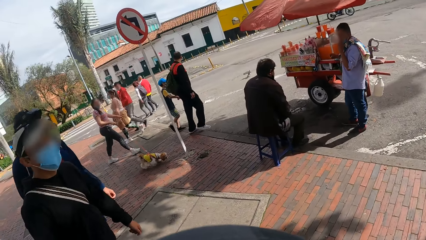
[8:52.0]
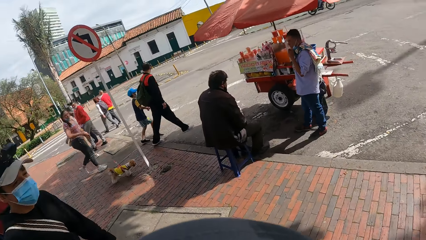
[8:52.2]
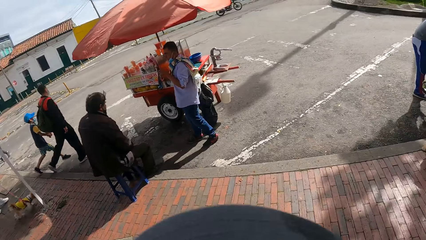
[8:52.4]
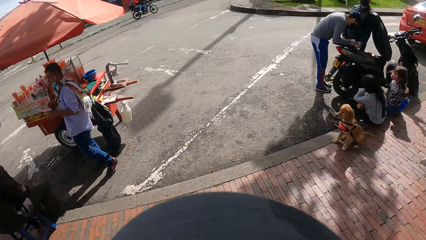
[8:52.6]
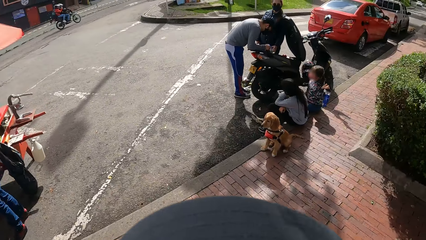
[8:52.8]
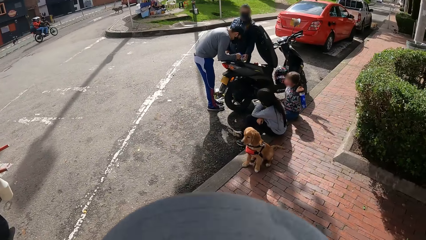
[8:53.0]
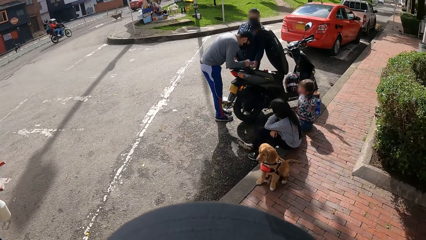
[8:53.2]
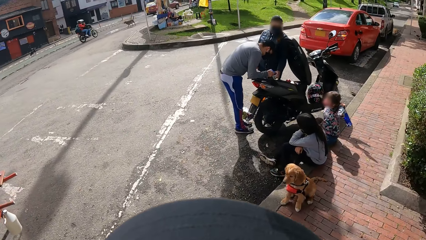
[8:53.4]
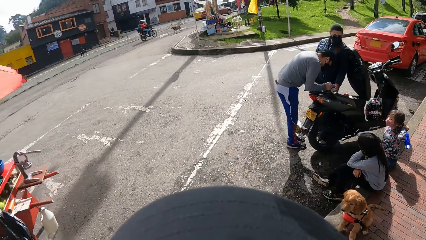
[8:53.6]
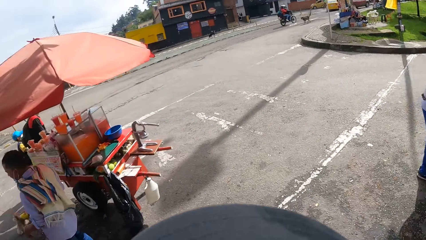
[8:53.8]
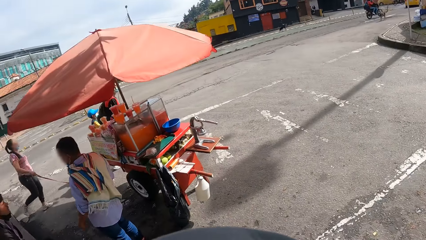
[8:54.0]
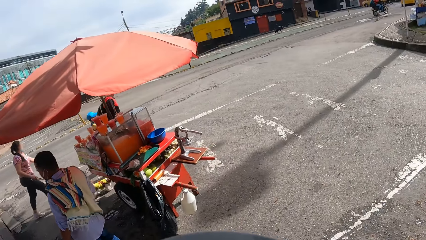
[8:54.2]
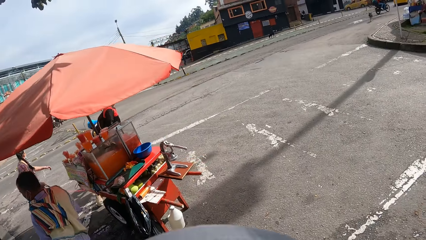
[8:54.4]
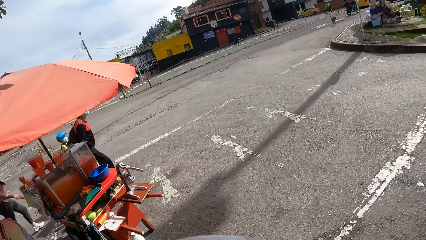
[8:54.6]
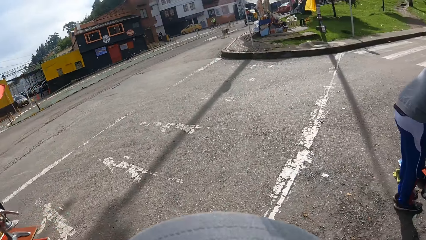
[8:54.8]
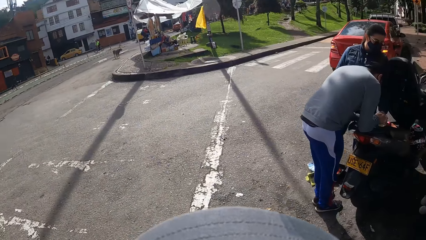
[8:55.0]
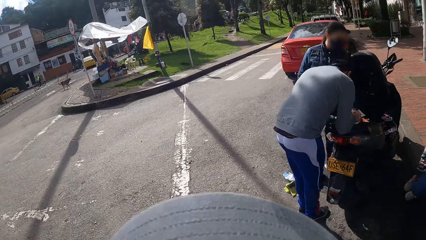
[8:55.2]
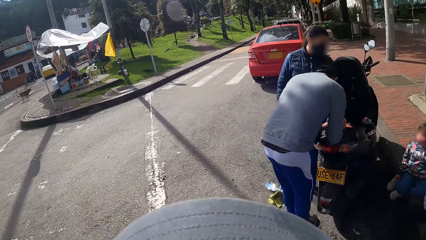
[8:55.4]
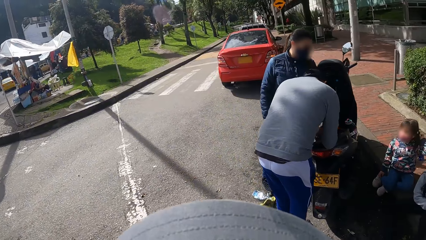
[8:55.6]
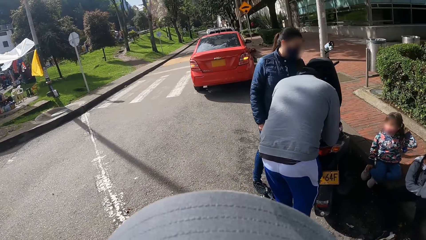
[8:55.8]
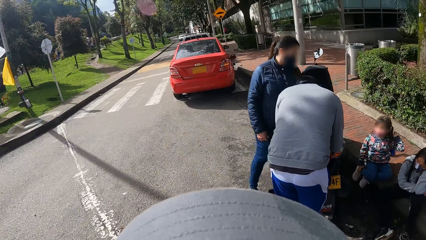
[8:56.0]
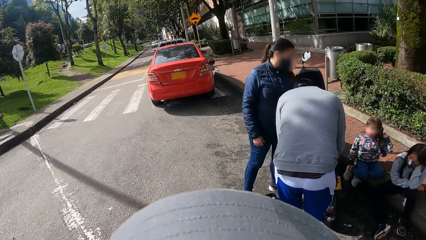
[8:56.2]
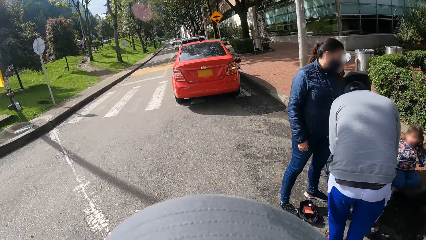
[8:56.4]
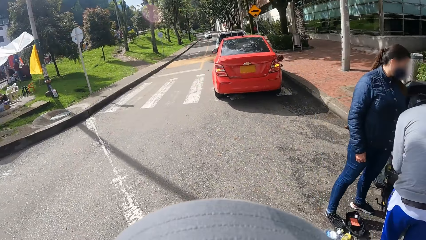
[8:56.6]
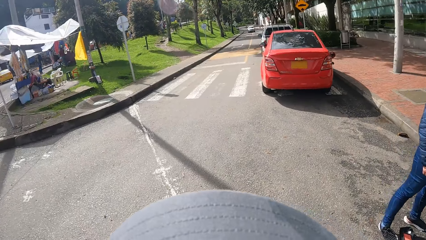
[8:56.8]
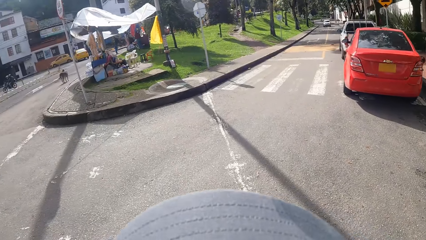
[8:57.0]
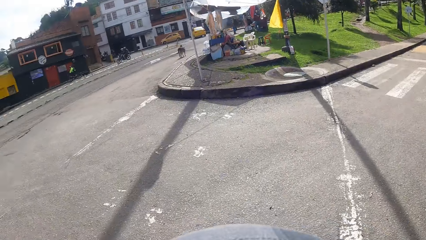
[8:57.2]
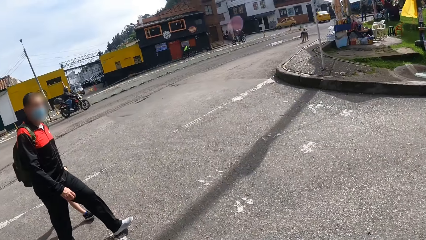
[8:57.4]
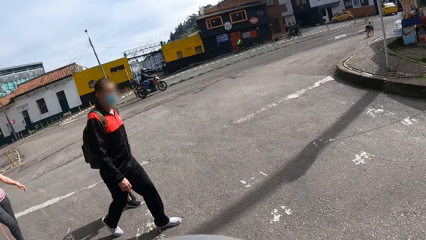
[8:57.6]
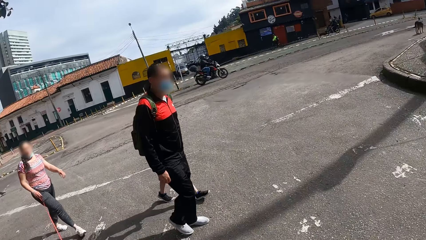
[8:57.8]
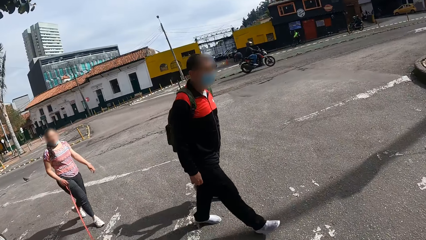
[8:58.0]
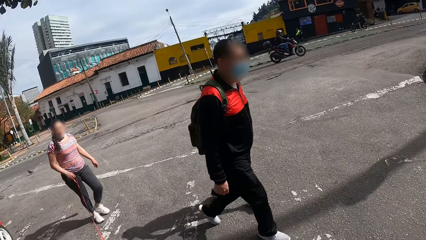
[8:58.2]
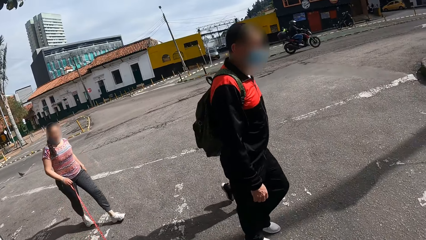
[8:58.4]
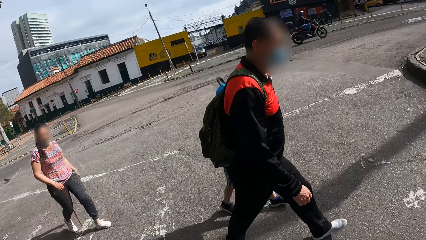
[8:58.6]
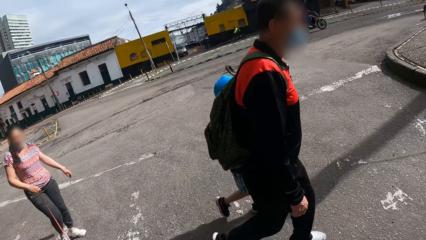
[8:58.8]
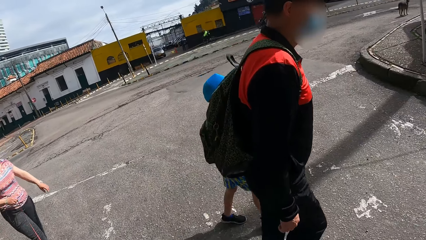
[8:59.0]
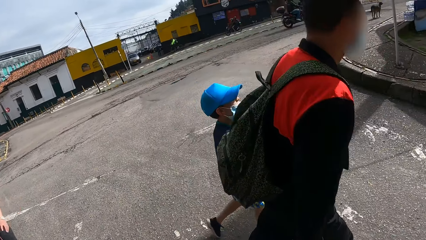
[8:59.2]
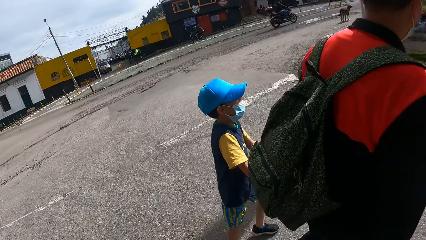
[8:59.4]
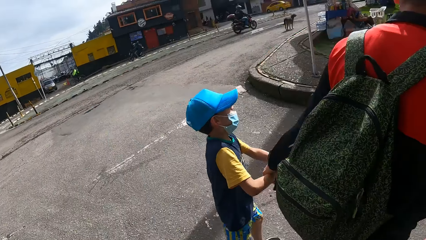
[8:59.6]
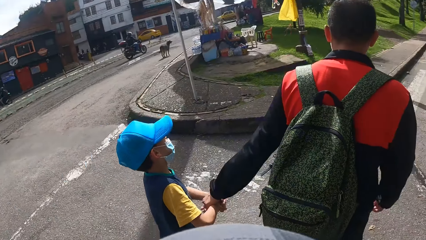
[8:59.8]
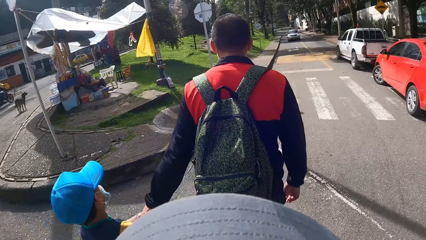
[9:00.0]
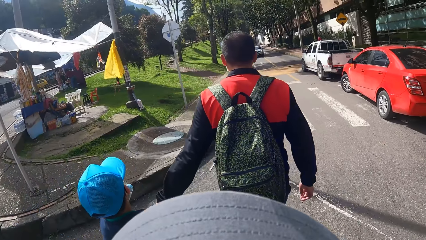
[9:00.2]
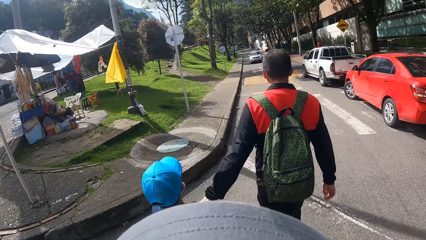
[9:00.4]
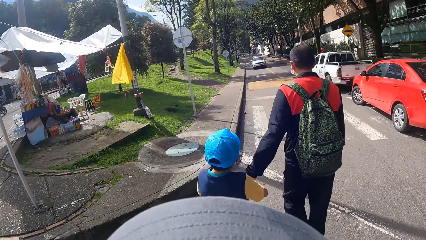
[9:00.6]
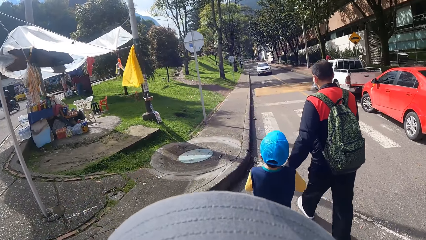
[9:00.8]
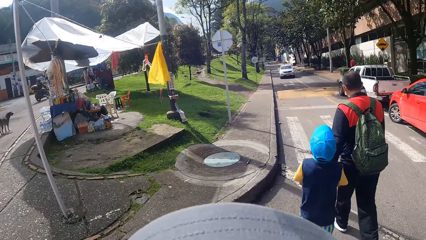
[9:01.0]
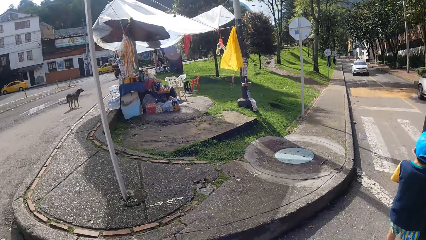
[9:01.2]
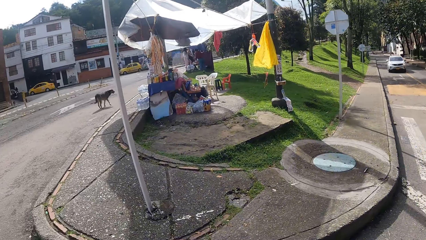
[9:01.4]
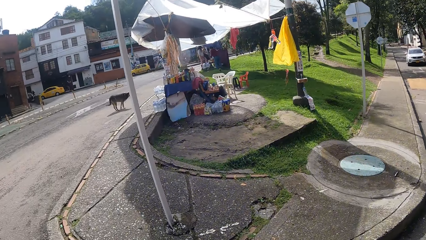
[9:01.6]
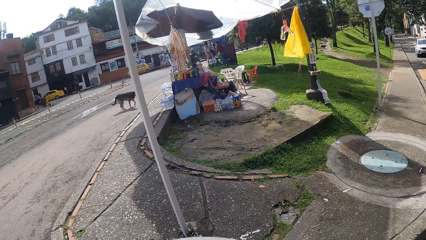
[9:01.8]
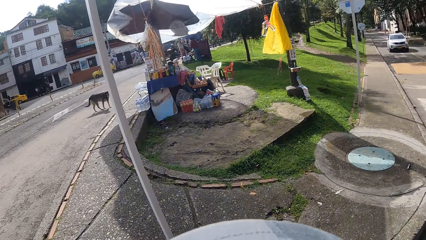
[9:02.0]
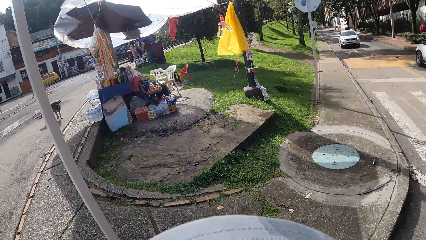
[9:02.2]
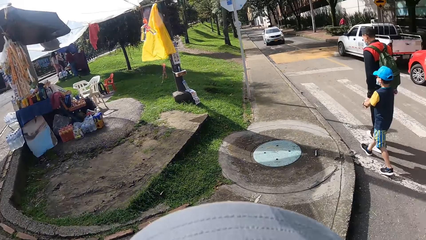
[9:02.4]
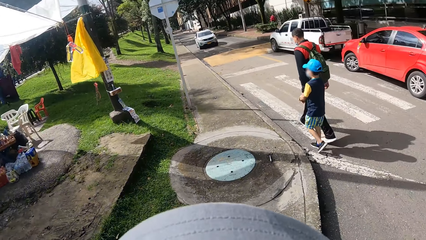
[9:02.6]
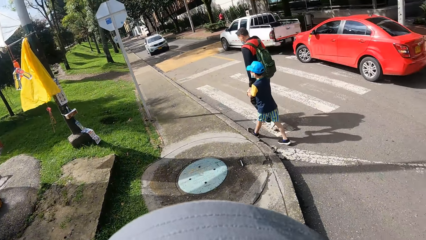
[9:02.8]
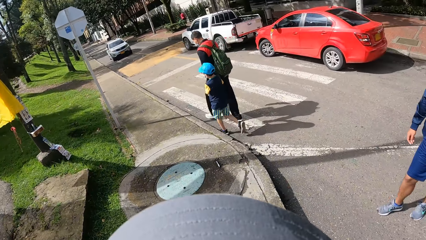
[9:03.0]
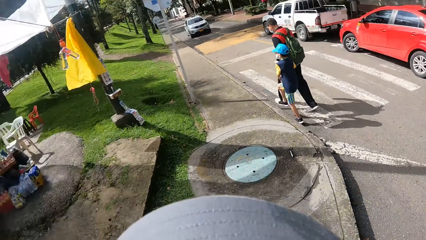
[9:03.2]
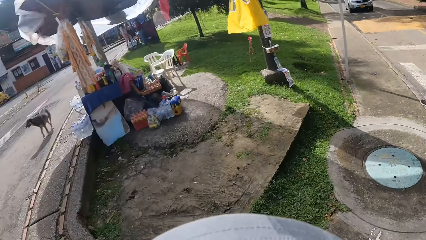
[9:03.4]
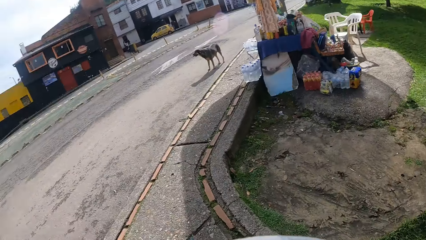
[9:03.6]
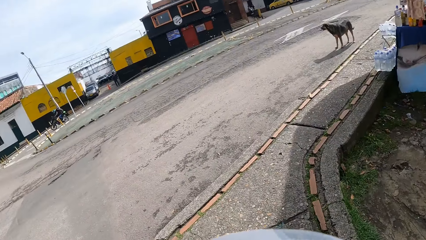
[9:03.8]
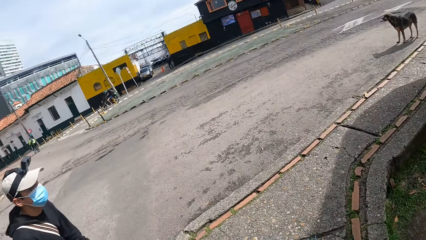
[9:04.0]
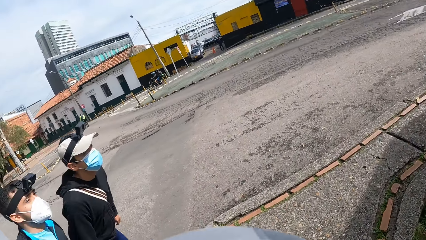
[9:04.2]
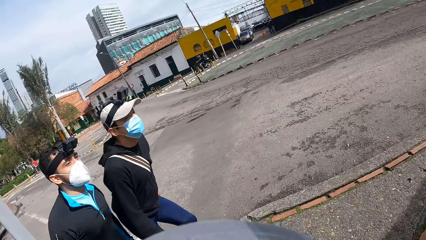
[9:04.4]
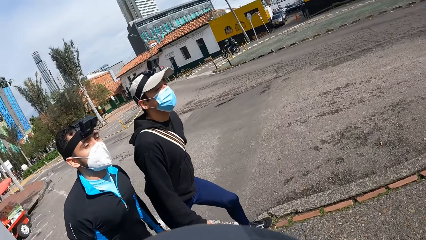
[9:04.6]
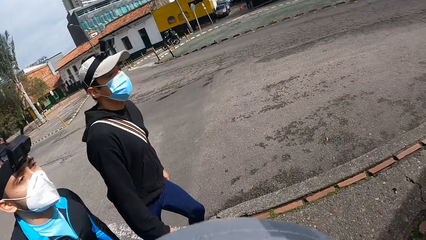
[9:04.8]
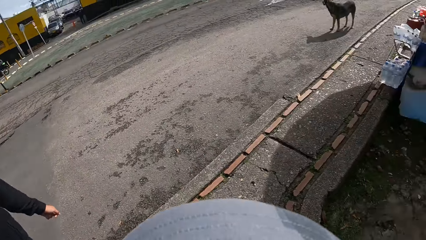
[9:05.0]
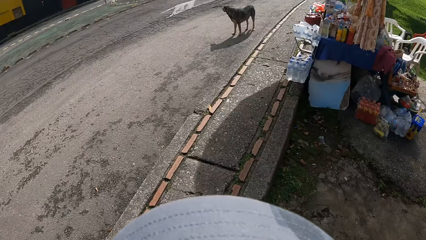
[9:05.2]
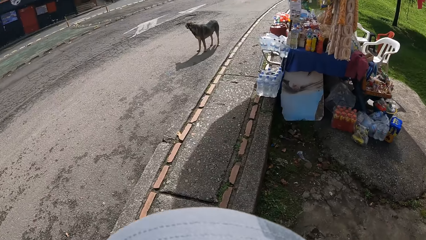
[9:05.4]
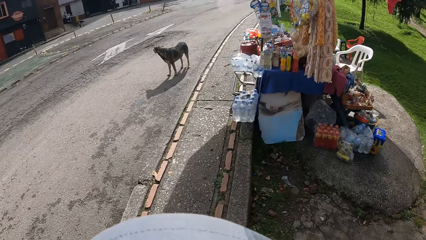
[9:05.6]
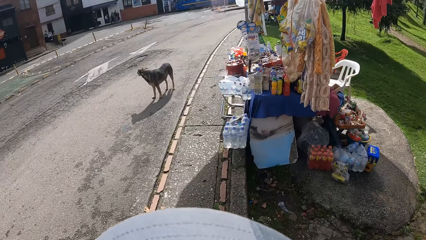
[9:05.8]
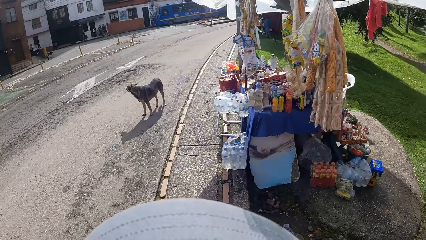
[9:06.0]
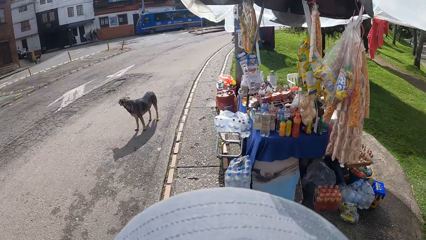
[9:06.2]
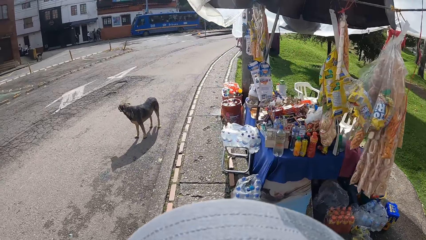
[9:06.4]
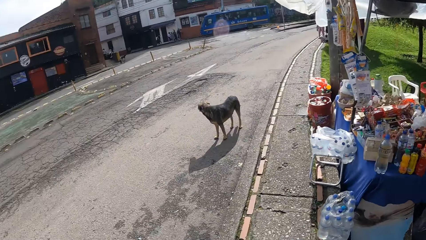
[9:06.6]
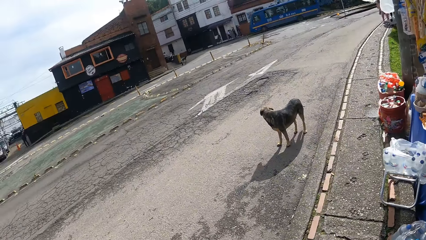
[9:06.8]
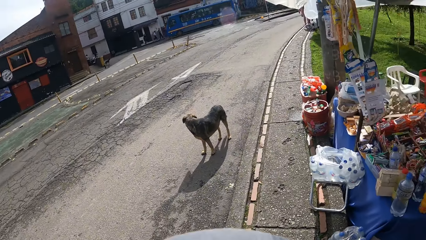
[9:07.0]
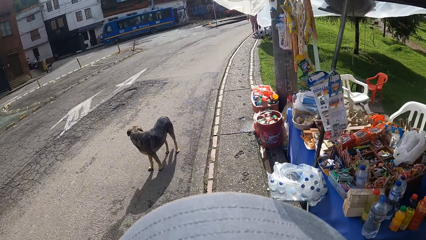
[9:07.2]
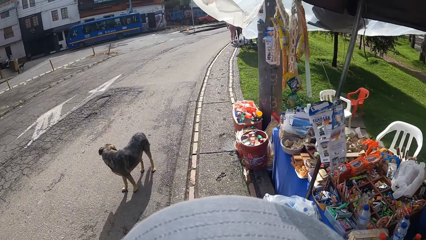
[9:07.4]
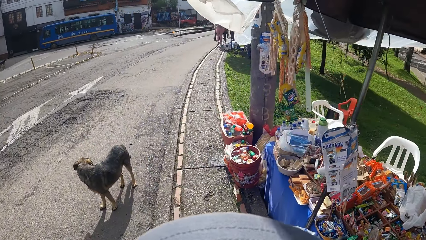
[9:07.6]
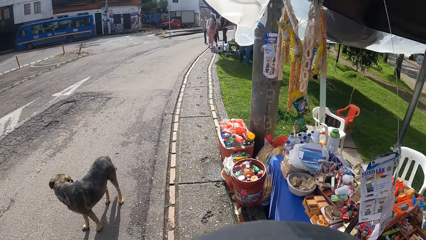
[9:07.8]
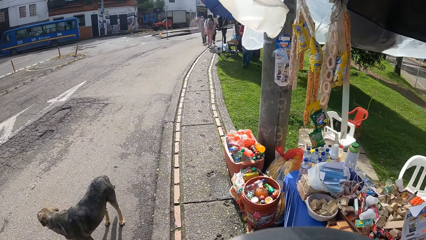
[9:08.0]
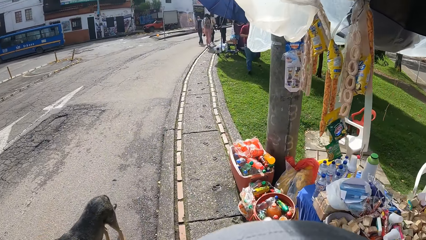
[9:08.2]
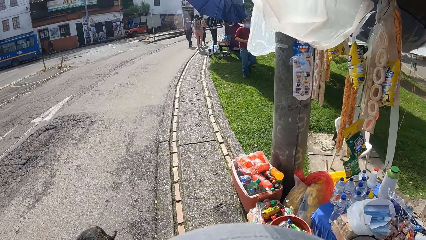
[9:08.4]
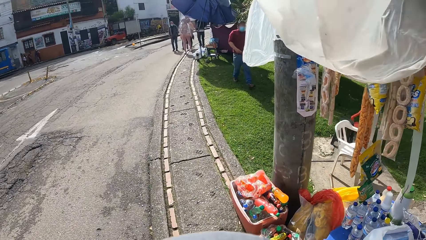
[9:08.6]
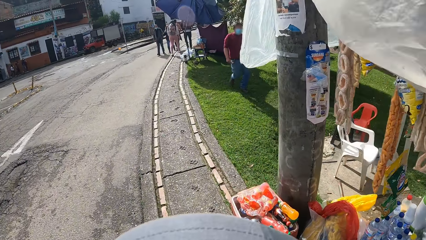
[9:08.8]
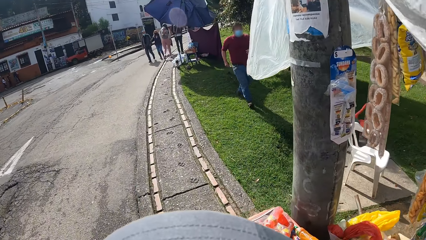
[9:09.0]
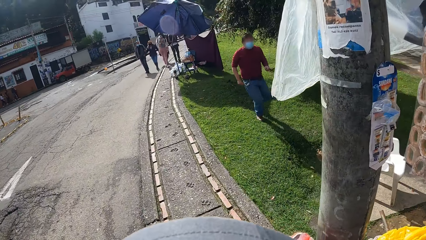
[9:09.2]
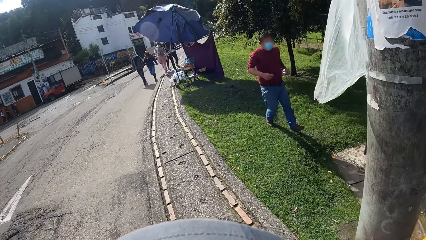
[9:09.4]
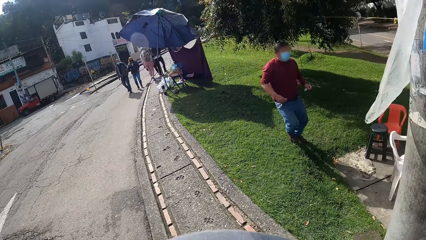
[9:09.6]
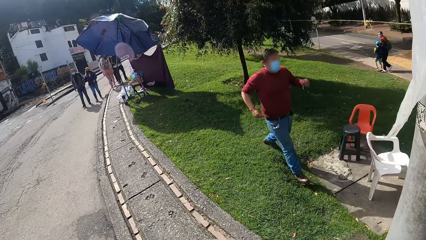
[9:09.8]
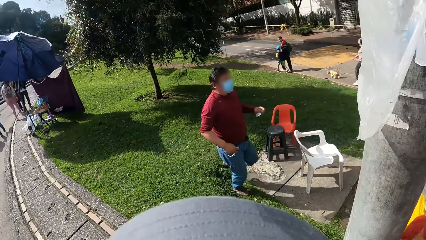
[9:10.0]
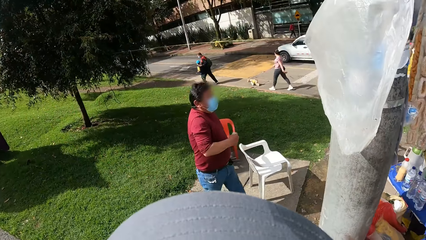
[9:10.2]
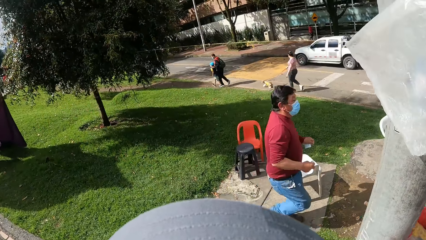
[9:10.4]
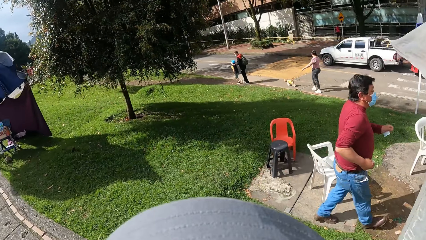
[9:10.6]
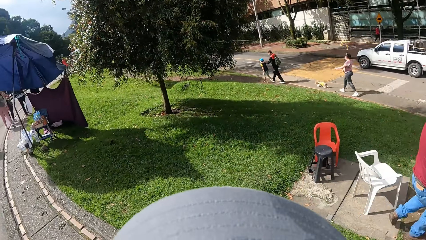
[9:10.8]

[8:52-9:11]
The camera wearer crosses the road. They look at the colleagues. They walk forward on a sidewalk. They look at the street.
